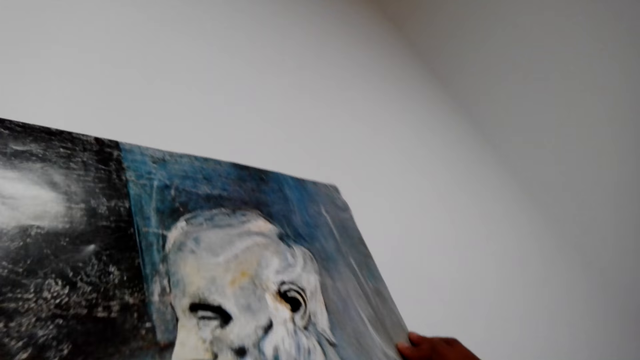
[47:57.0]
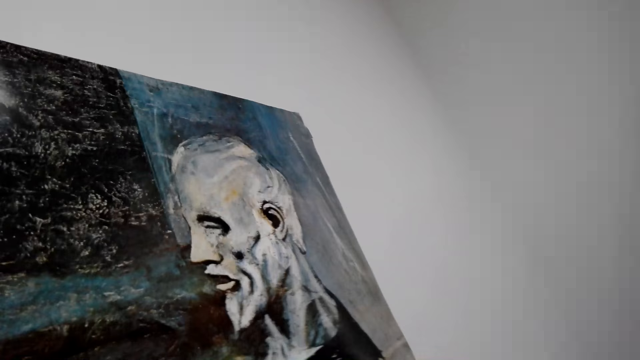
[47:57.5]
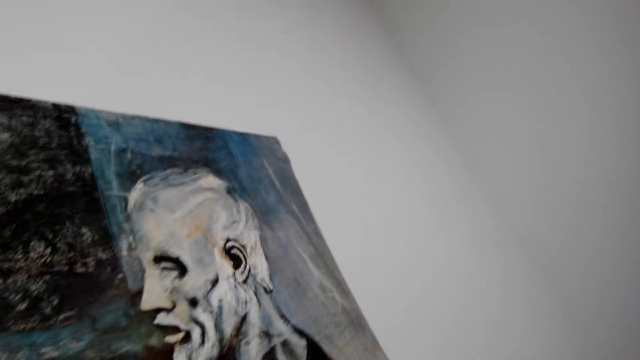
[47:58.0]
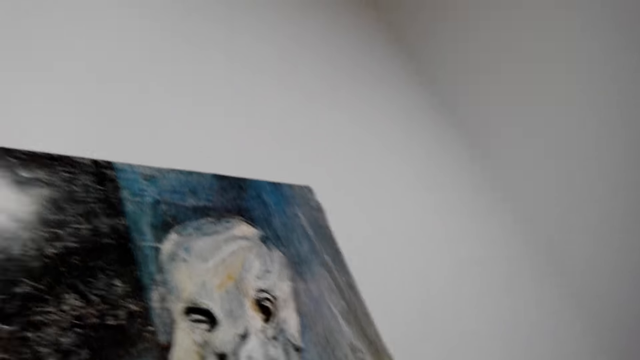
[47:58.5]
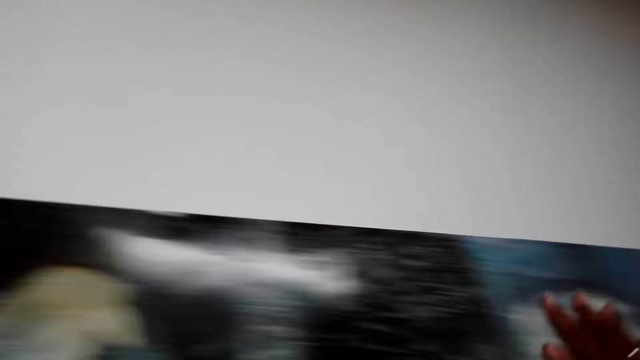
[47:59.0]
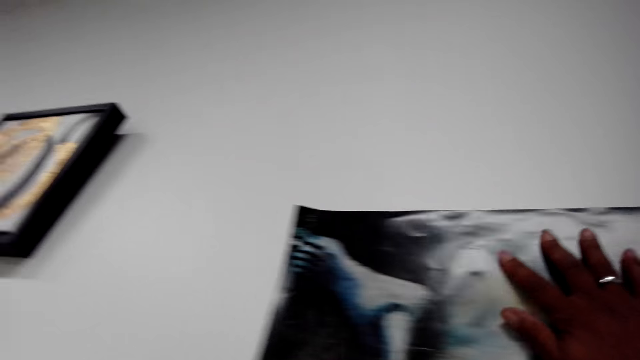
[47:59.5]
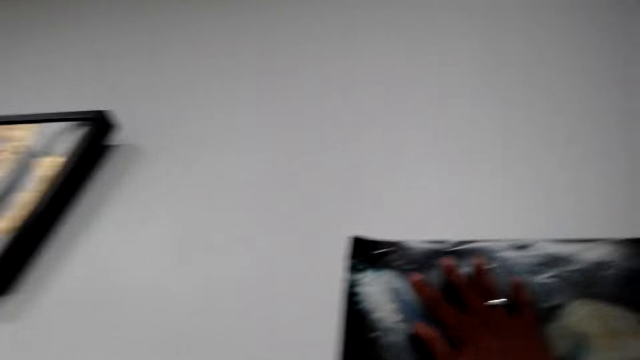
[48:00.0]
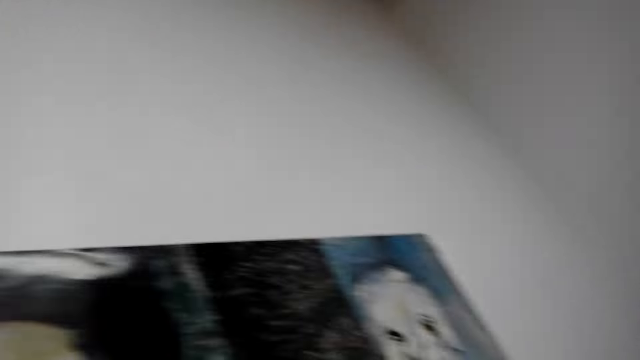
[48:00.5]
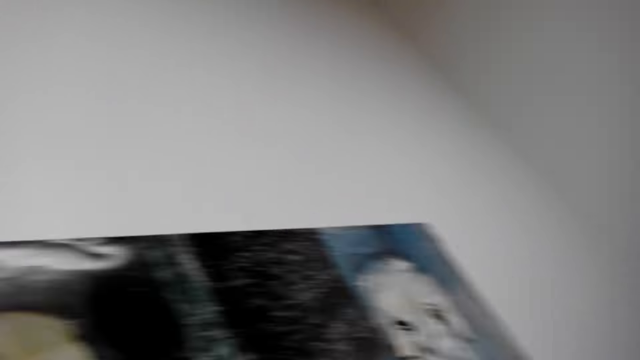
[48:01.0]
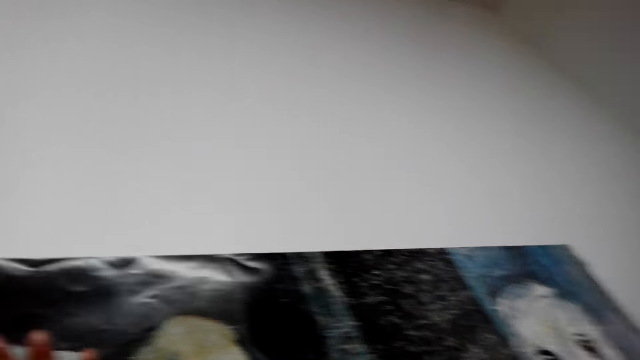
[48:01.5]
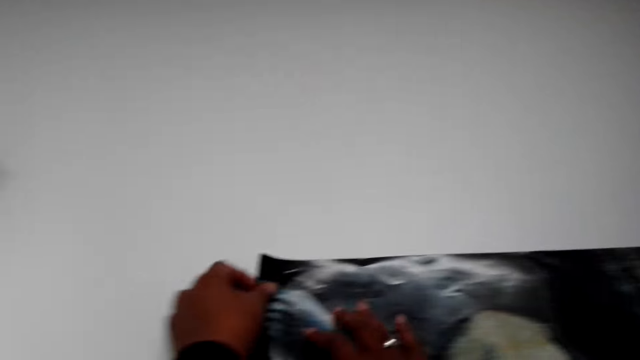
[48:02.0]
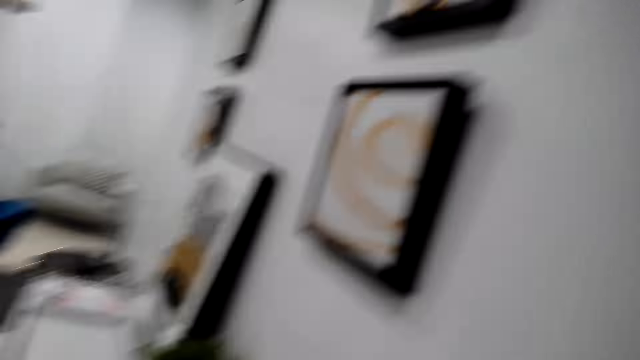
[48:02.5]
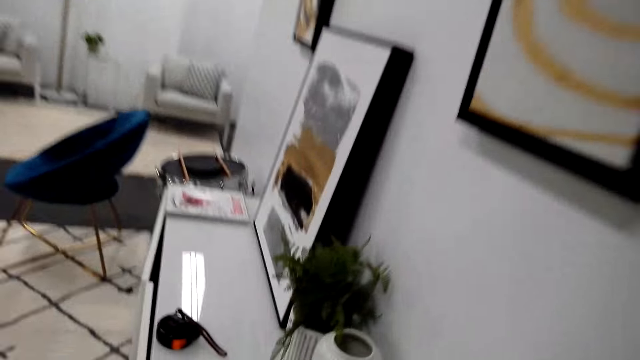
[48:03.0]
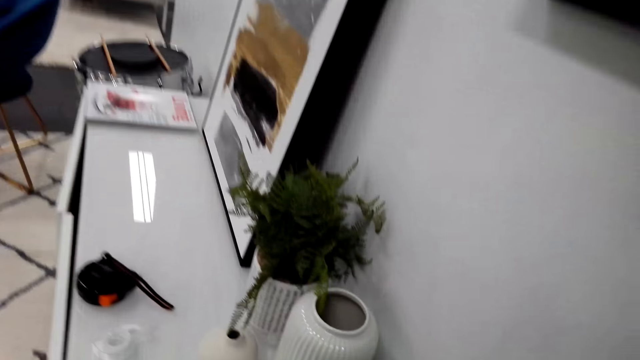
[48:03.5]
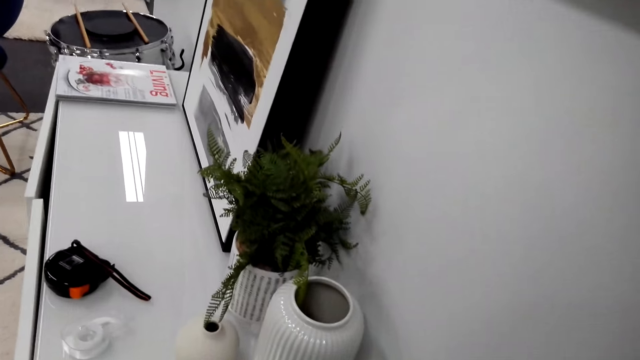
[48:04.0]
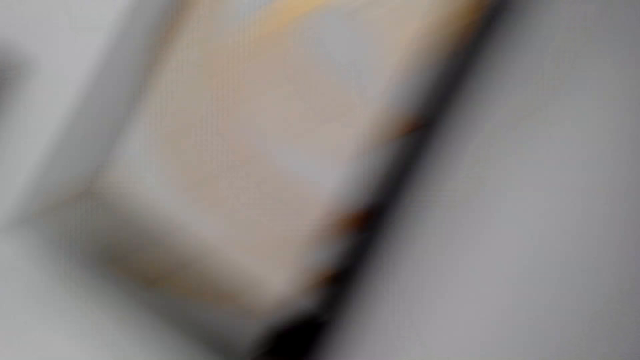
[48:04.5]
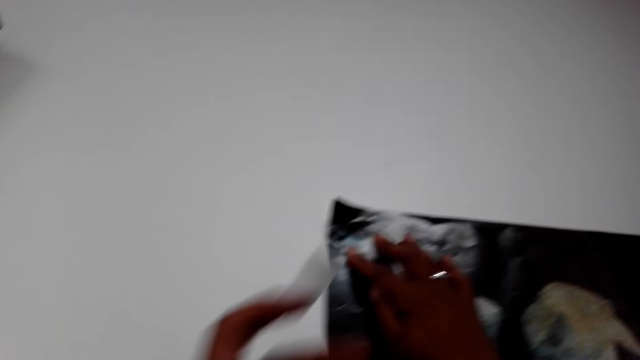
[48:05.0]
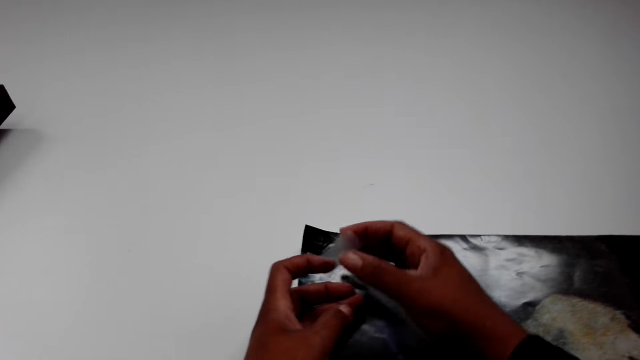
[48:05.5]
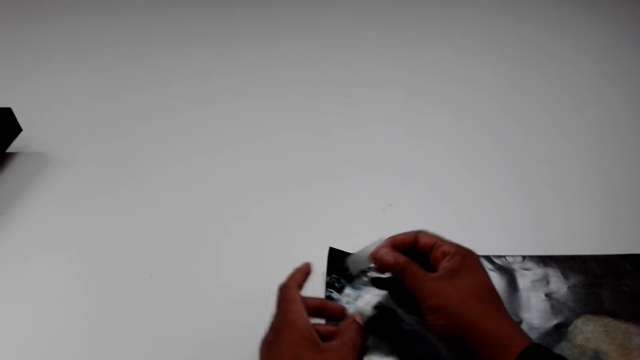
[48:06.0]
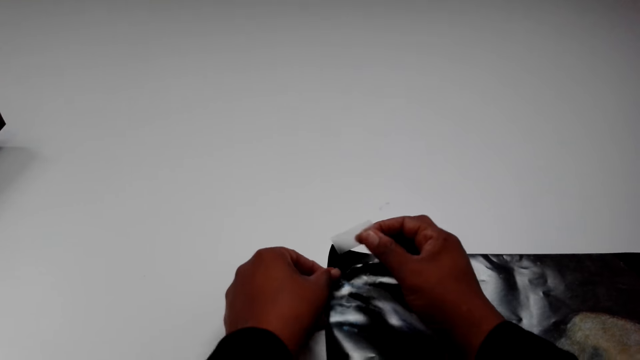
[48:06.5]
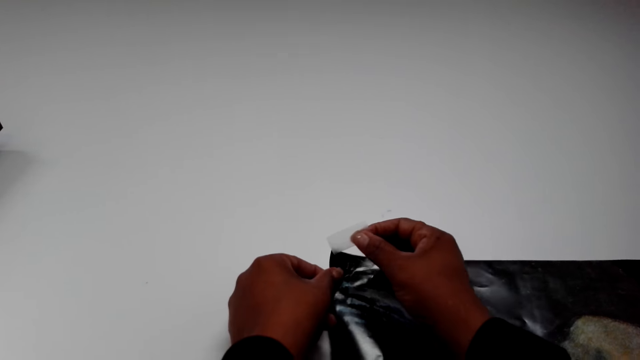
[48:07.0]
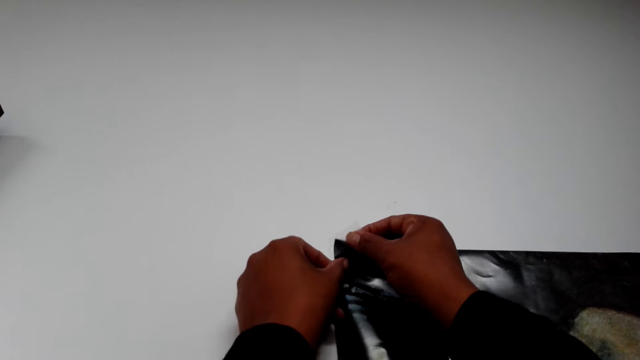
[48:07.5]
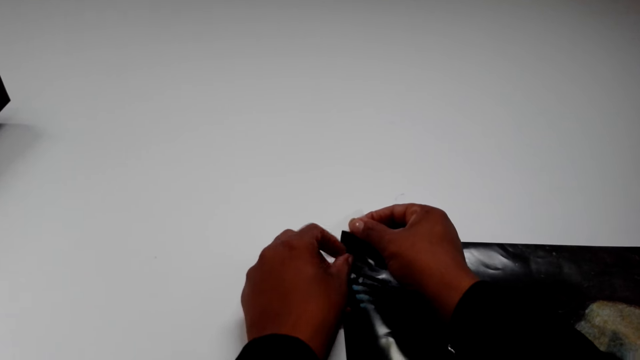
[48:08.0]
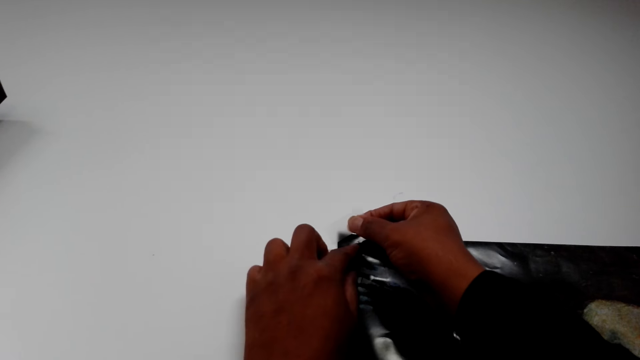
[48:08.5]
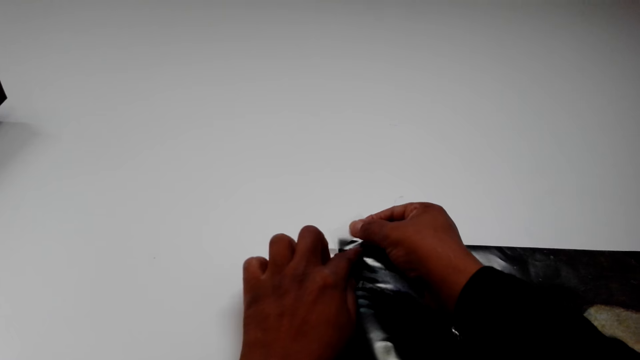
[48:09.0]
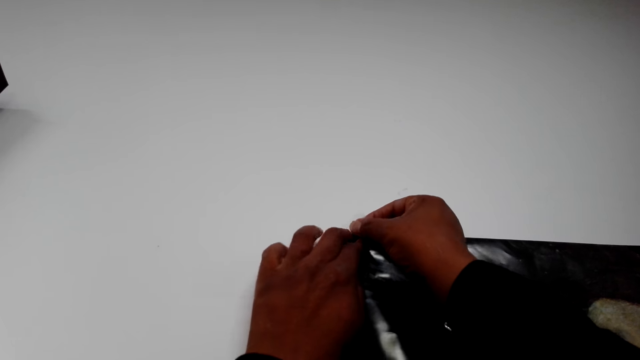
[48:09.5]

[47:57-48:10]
The camera wearer looks around the art. They pick up a cell tape. They tape the art edge. They fix a wall picture on the wall.

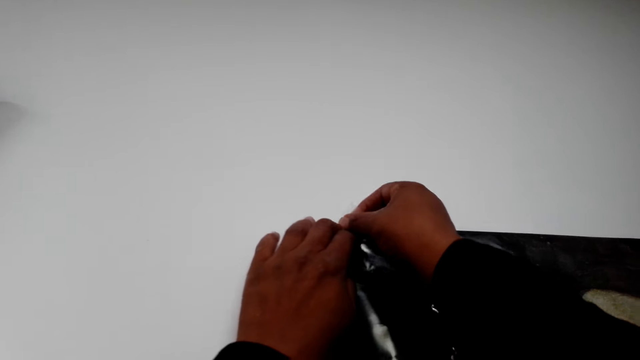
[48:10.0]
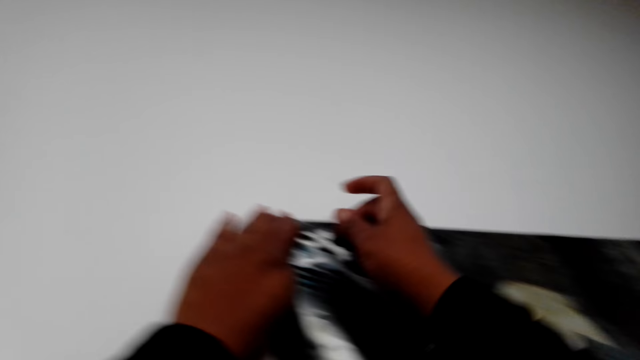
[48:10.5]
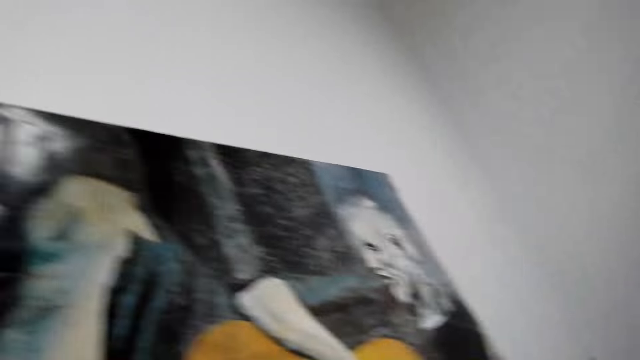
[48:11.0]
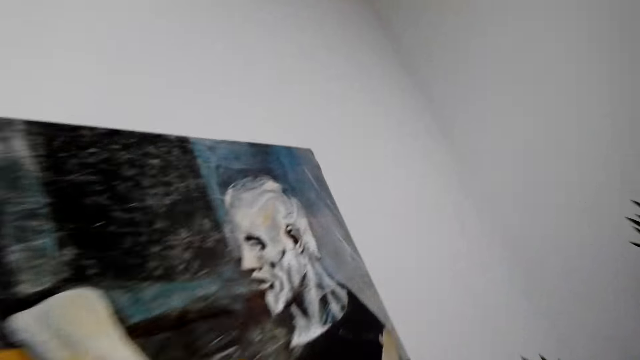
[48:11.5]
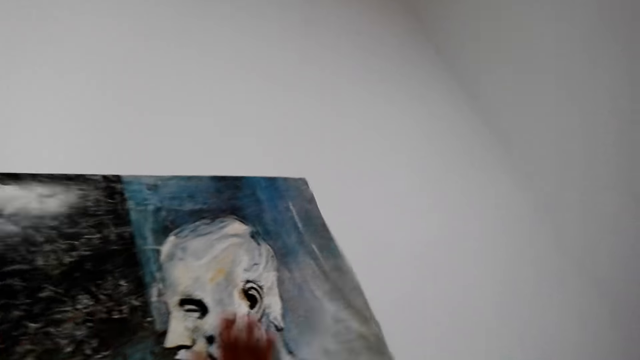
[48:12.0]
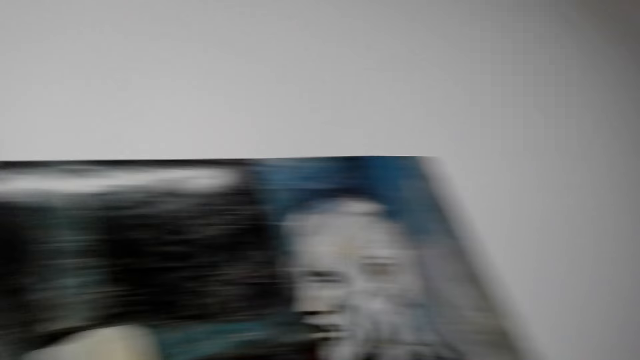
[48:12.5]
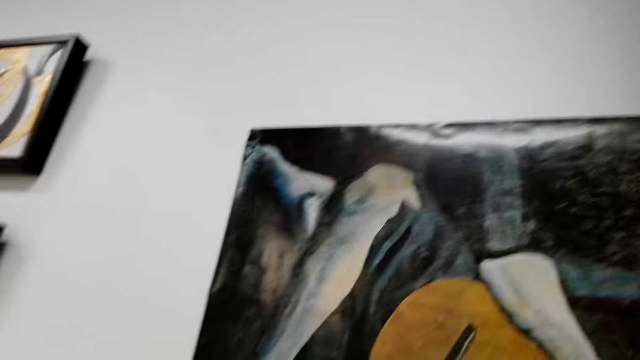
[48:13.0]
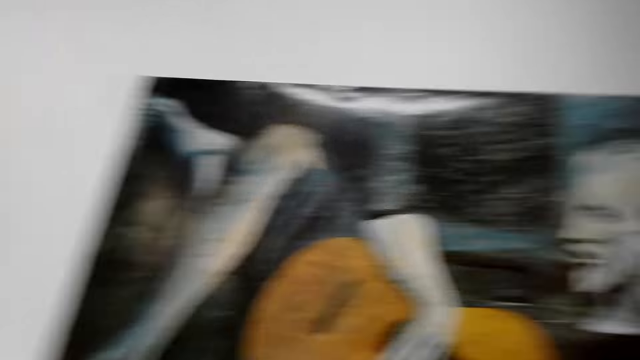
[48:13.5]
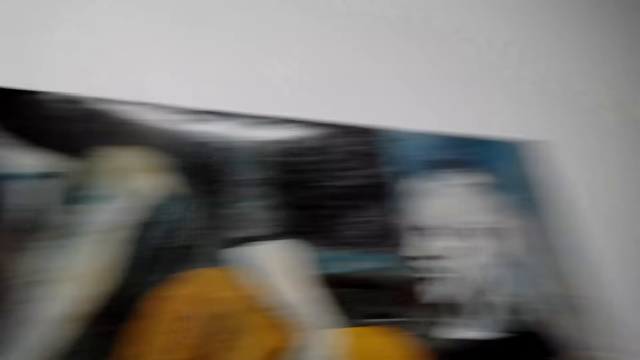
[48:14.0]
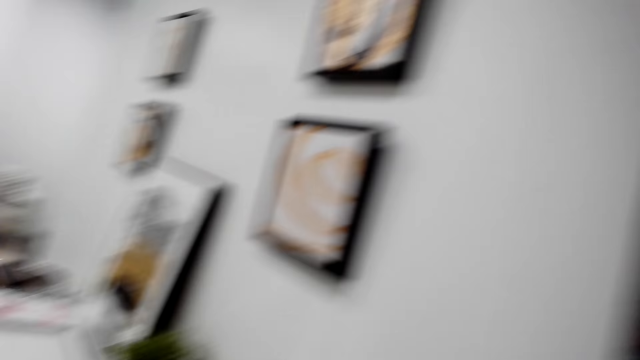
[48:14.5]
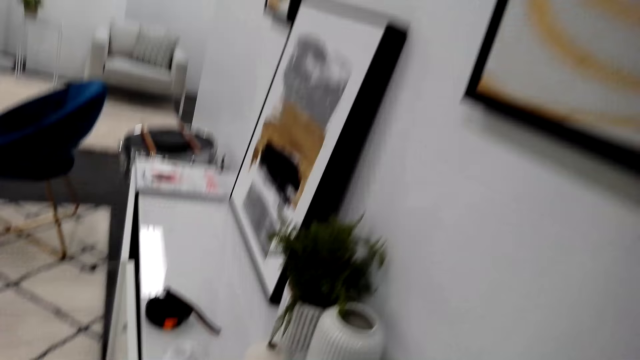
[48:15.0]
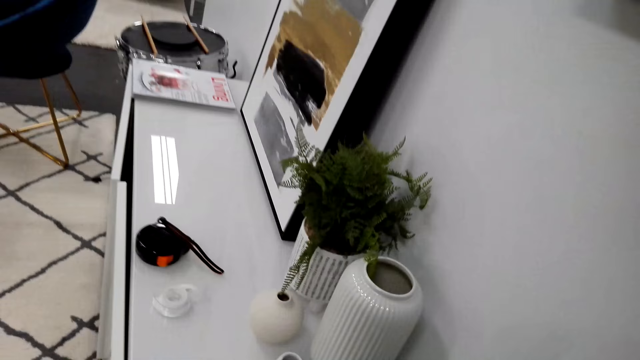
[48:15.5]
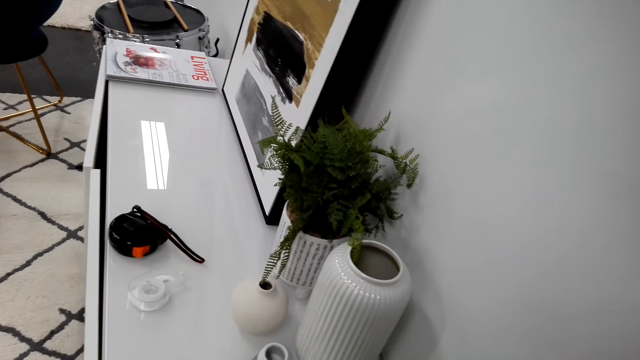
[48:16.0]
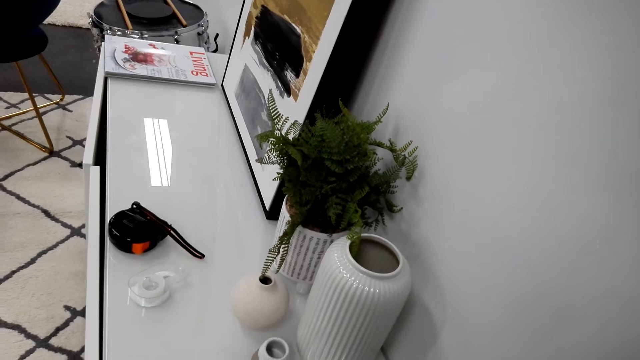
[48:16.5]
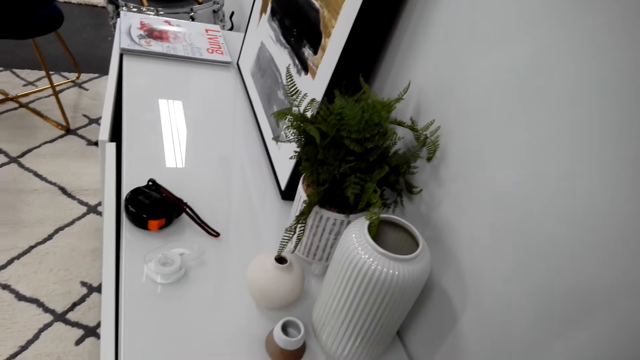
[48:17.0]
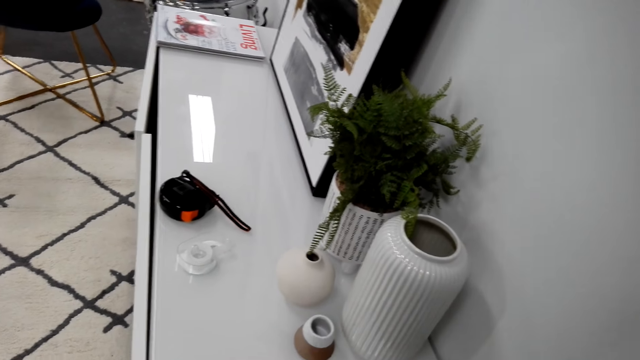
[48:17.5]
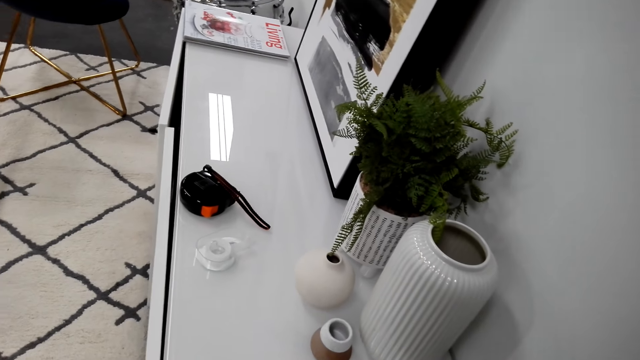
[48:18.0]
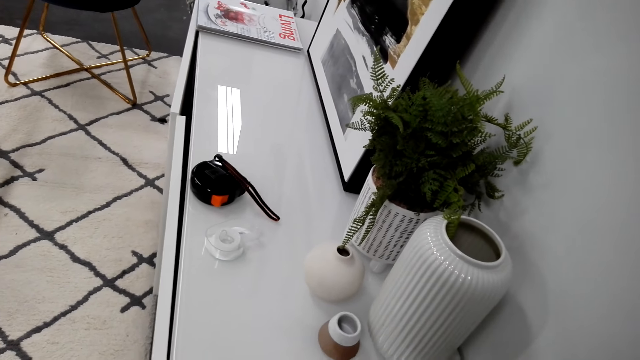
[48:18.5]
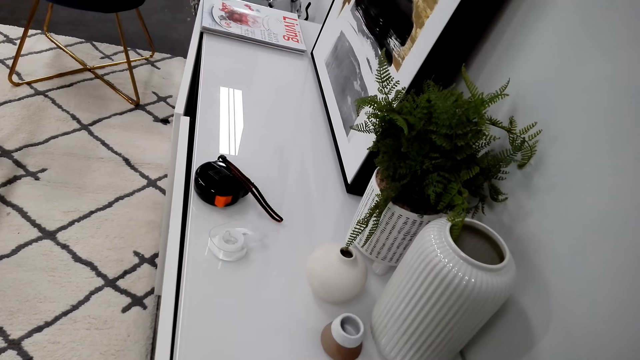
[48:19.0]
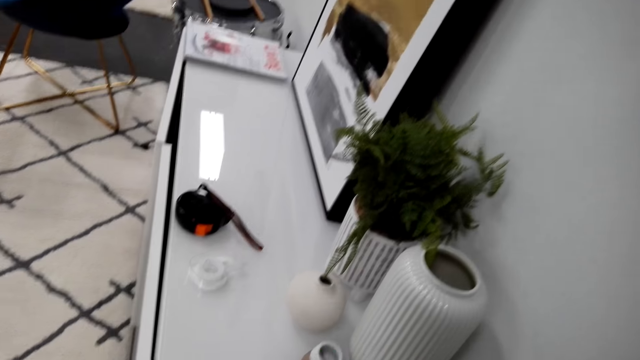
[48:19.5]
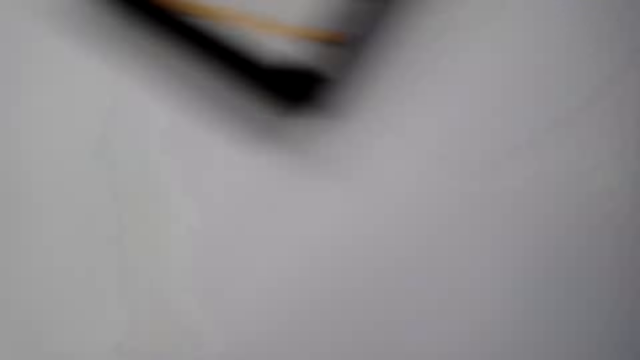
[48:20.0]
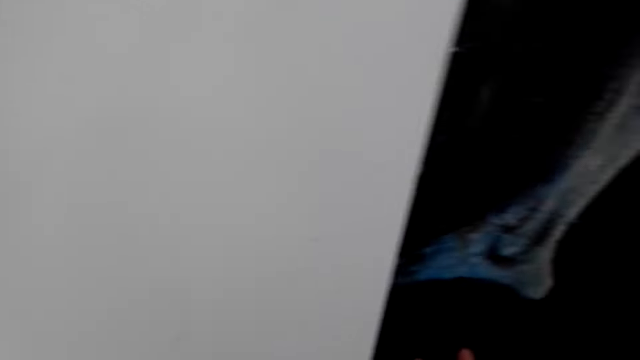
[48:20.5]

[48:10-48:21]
The camera wearer looks around the art. They pick up the tape.
